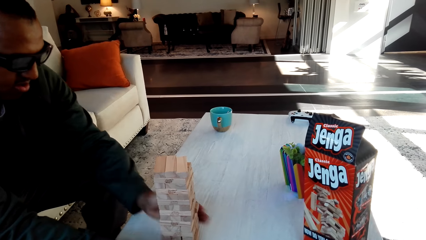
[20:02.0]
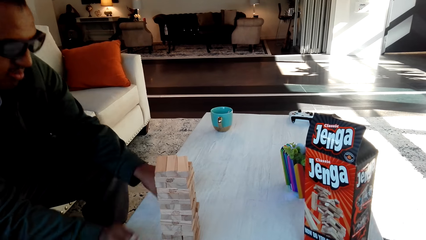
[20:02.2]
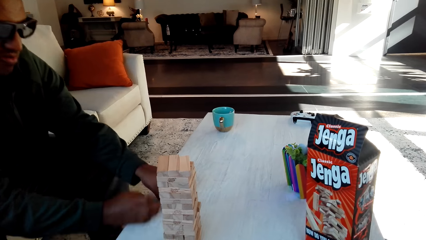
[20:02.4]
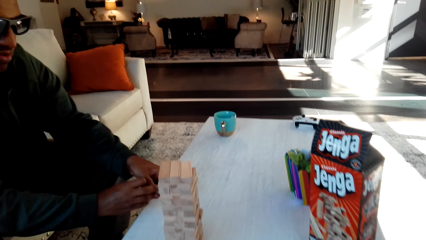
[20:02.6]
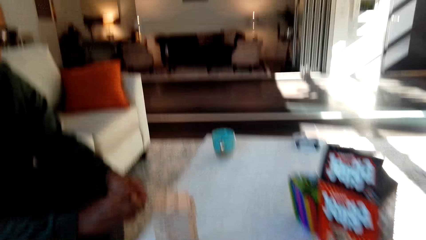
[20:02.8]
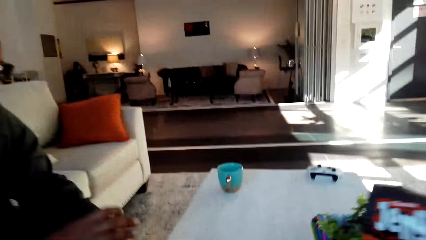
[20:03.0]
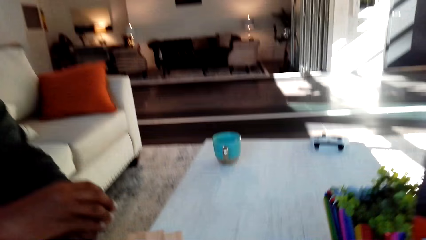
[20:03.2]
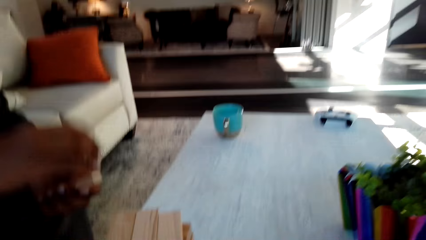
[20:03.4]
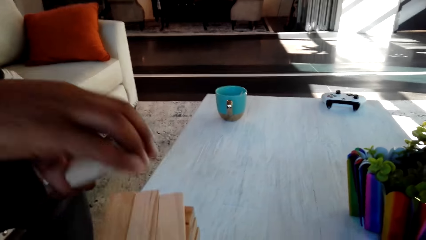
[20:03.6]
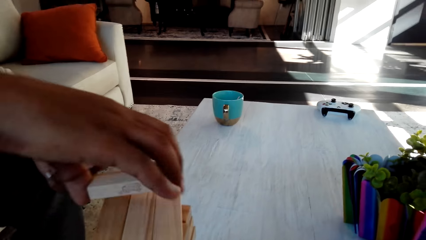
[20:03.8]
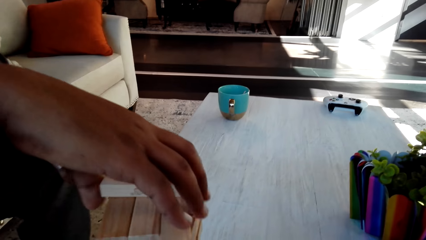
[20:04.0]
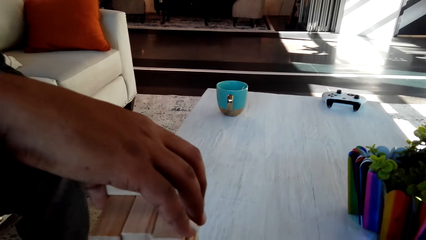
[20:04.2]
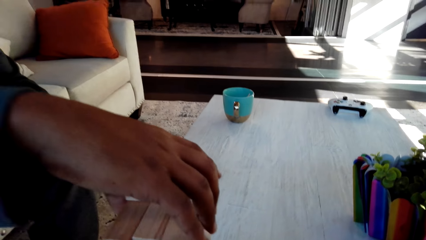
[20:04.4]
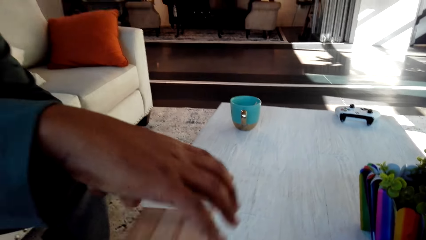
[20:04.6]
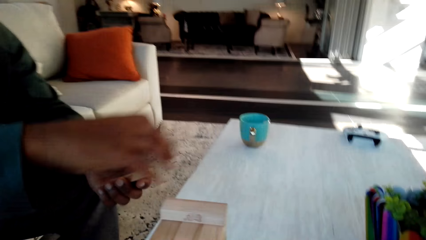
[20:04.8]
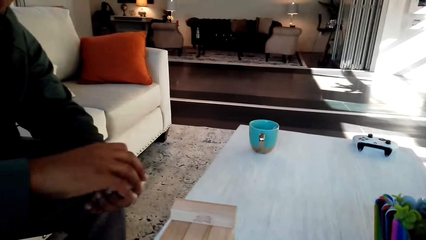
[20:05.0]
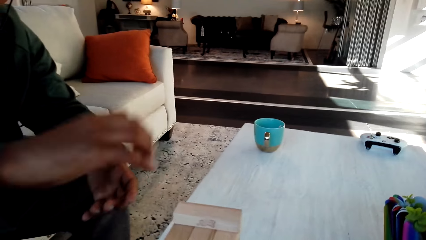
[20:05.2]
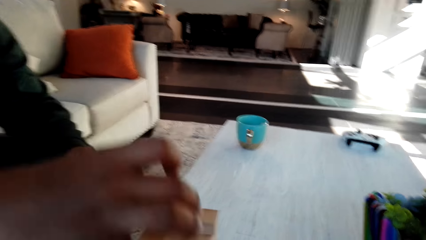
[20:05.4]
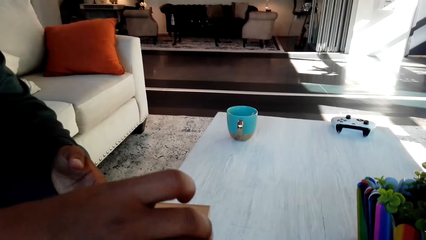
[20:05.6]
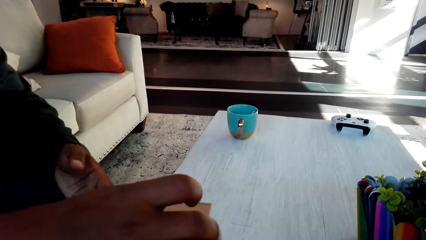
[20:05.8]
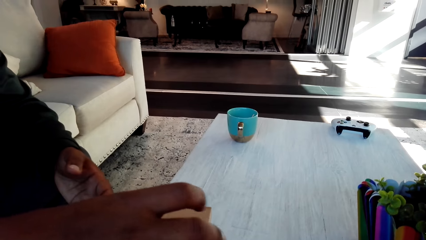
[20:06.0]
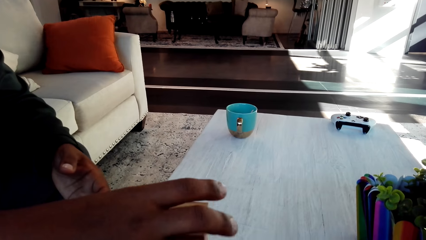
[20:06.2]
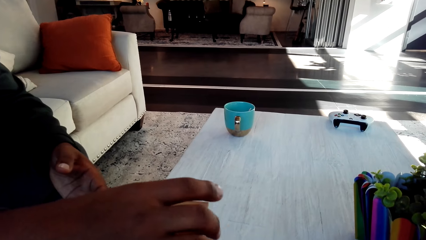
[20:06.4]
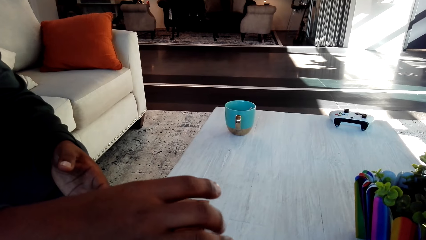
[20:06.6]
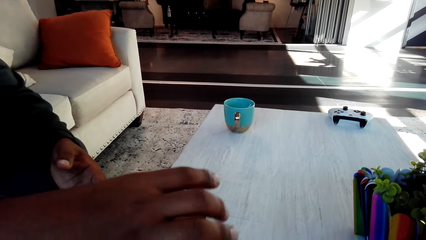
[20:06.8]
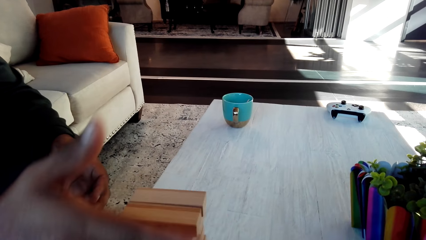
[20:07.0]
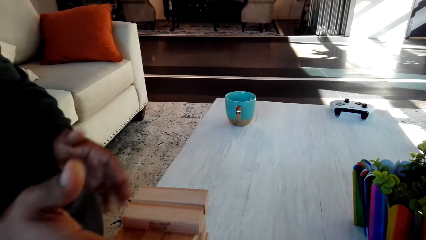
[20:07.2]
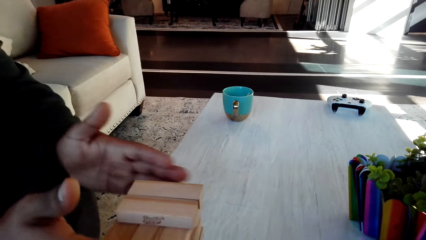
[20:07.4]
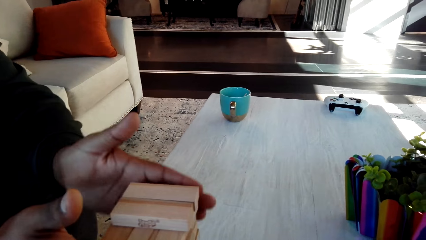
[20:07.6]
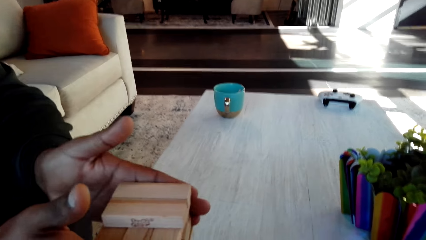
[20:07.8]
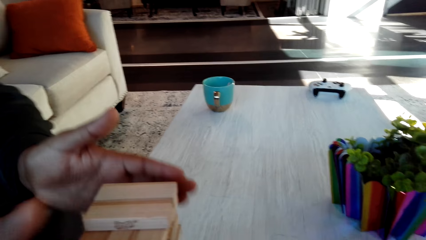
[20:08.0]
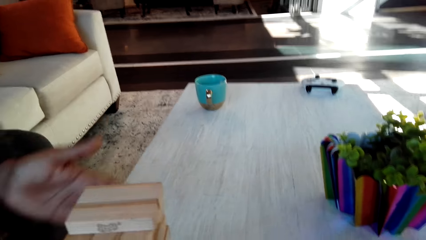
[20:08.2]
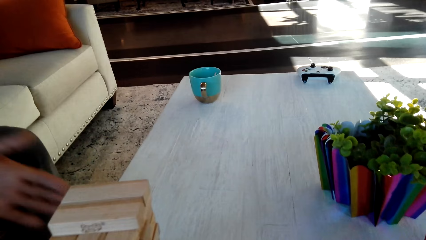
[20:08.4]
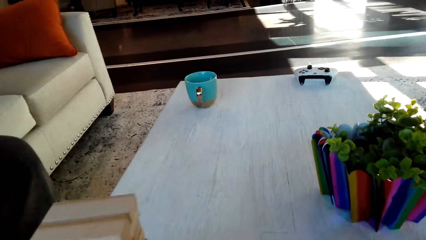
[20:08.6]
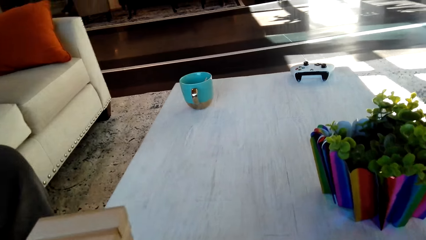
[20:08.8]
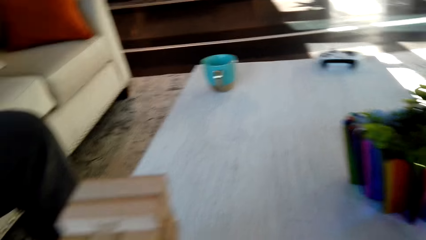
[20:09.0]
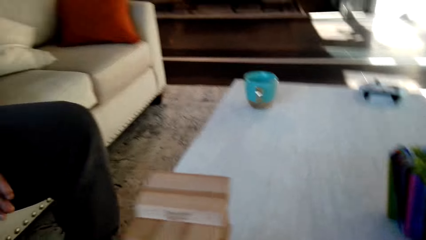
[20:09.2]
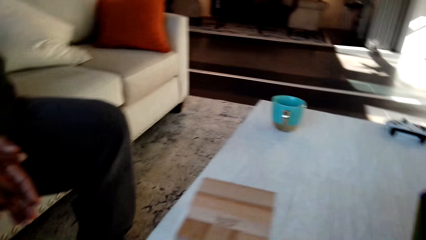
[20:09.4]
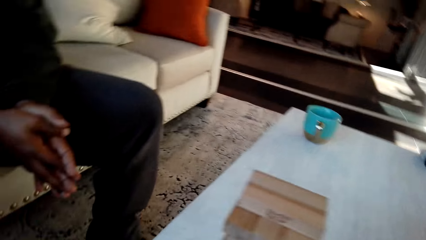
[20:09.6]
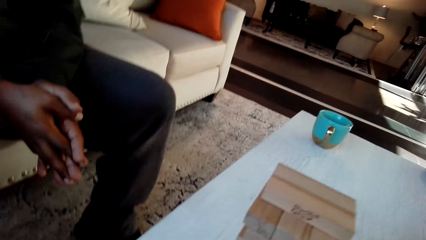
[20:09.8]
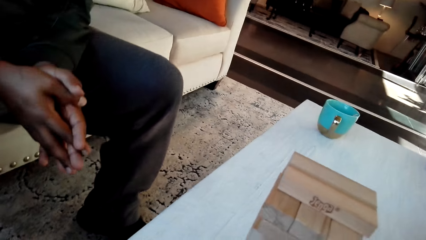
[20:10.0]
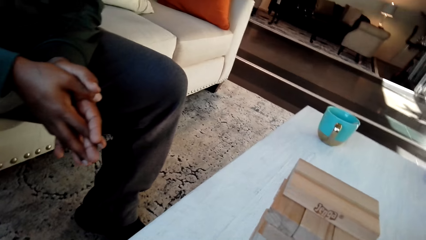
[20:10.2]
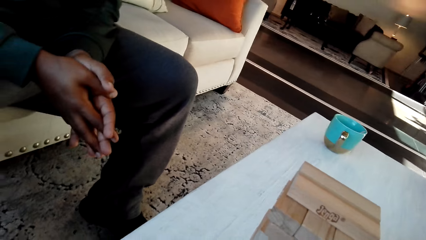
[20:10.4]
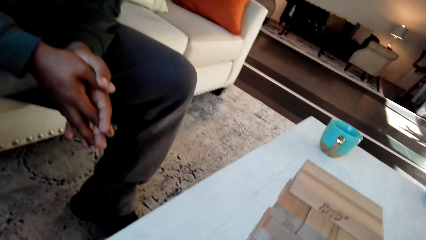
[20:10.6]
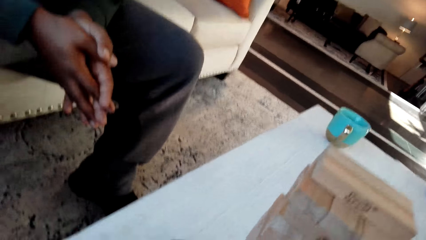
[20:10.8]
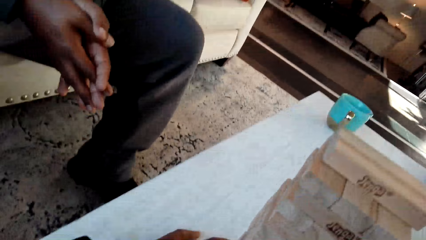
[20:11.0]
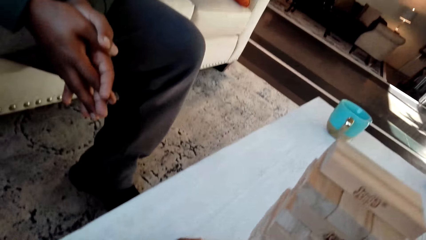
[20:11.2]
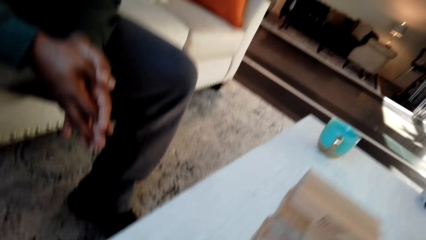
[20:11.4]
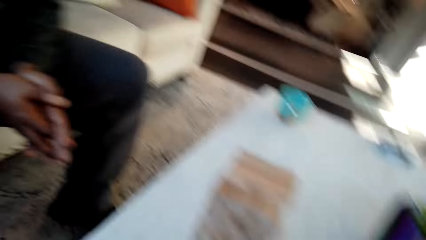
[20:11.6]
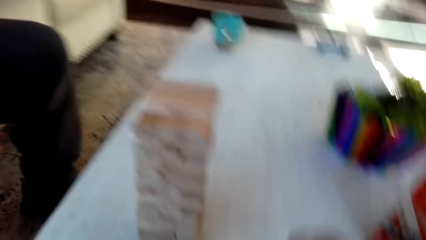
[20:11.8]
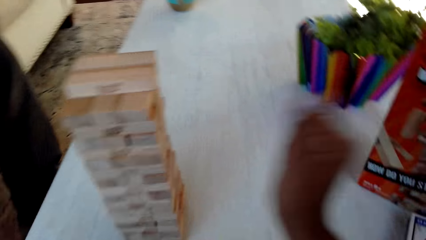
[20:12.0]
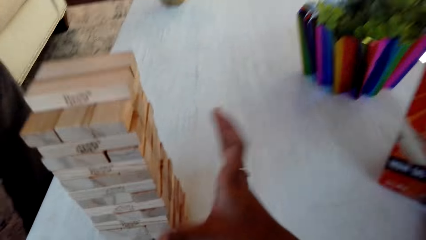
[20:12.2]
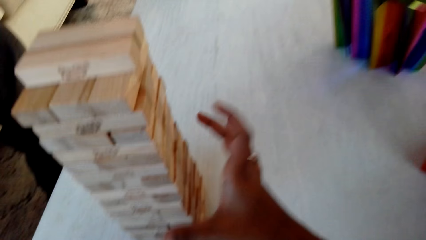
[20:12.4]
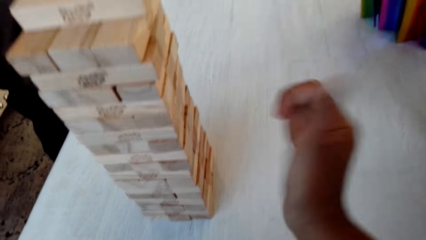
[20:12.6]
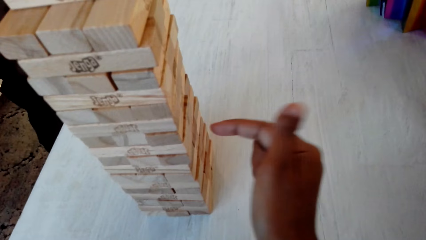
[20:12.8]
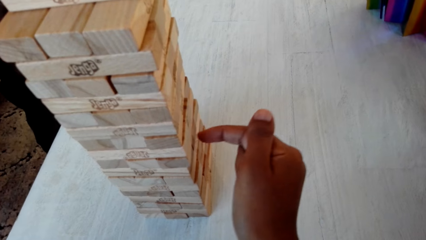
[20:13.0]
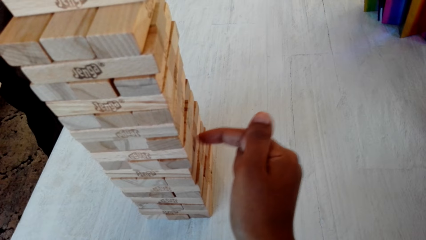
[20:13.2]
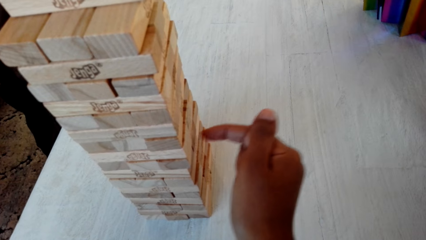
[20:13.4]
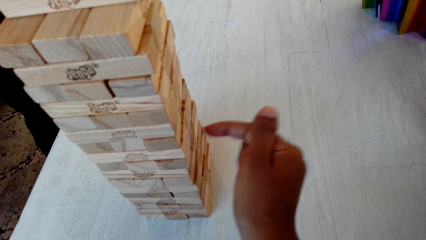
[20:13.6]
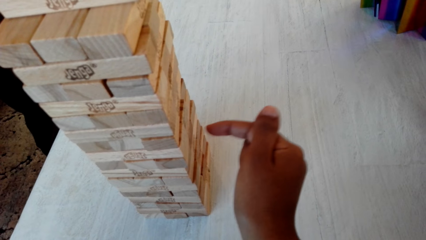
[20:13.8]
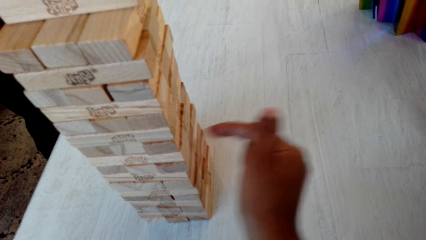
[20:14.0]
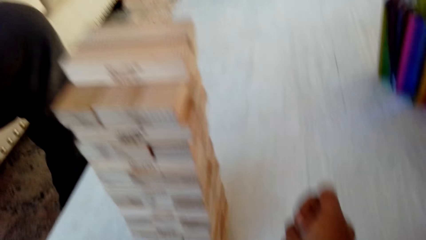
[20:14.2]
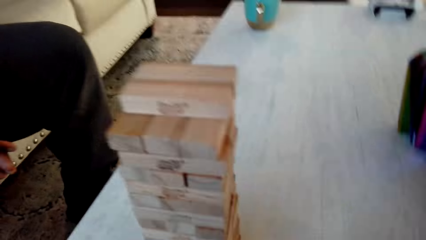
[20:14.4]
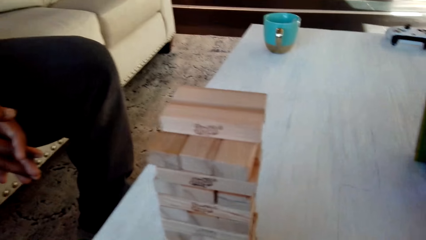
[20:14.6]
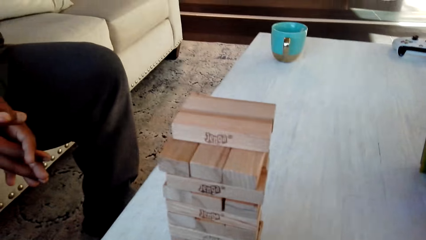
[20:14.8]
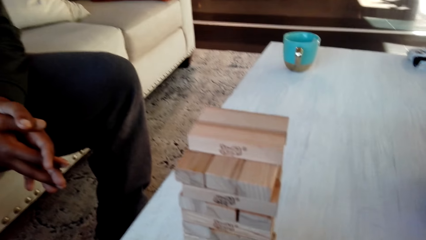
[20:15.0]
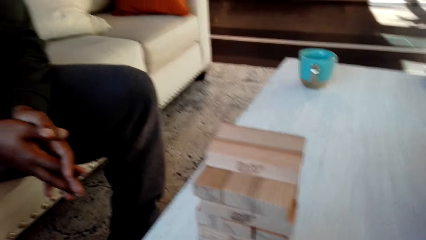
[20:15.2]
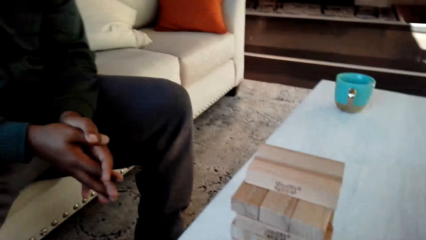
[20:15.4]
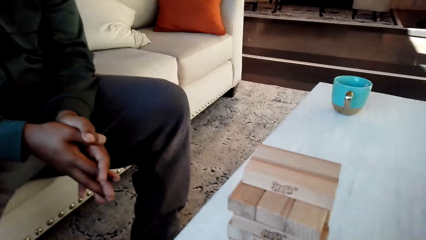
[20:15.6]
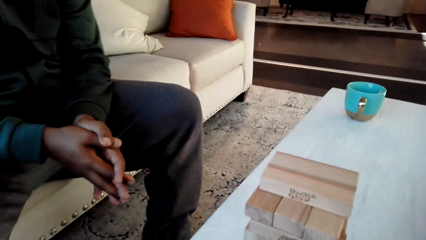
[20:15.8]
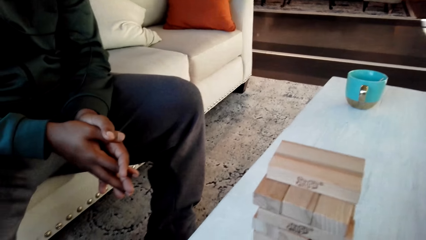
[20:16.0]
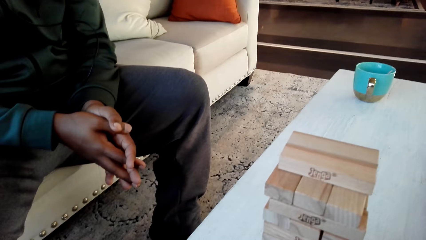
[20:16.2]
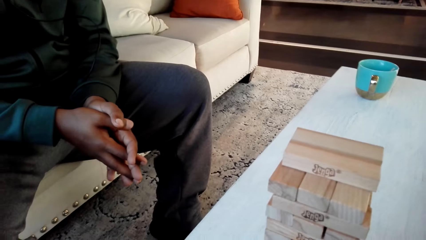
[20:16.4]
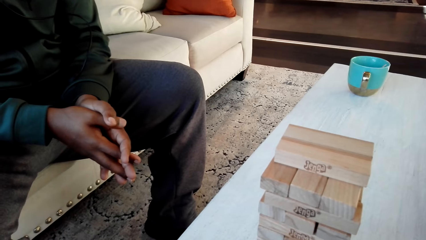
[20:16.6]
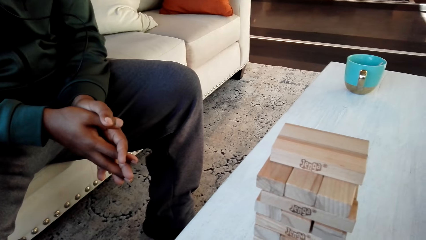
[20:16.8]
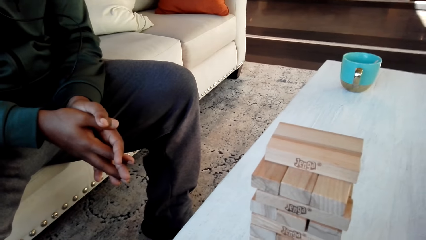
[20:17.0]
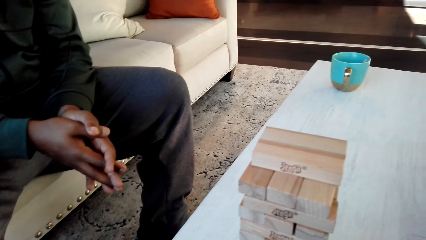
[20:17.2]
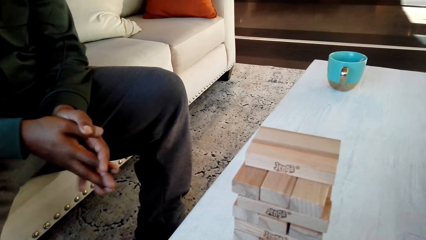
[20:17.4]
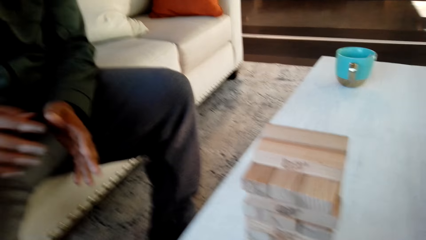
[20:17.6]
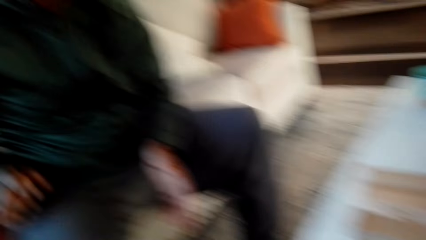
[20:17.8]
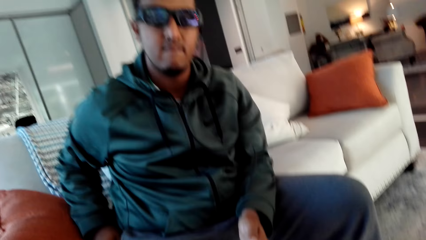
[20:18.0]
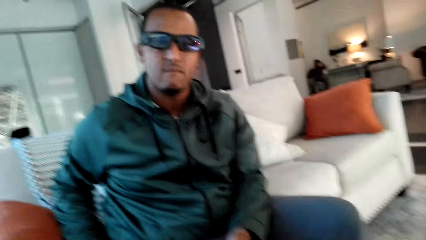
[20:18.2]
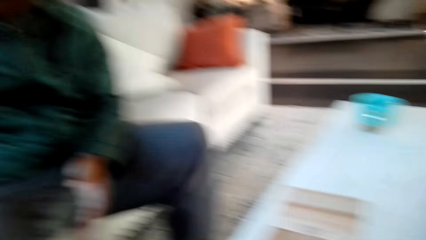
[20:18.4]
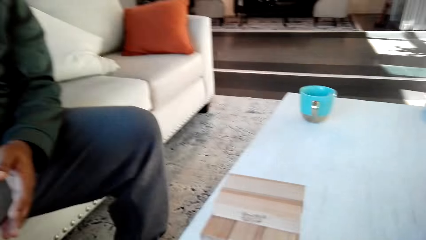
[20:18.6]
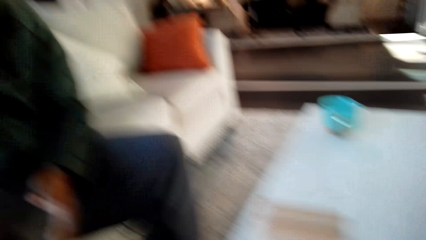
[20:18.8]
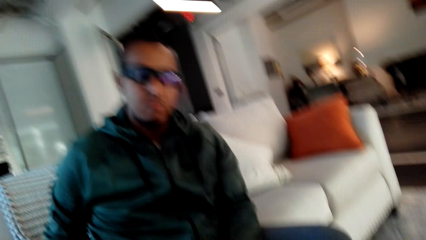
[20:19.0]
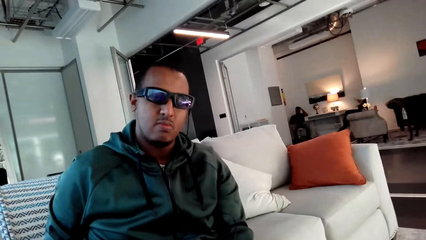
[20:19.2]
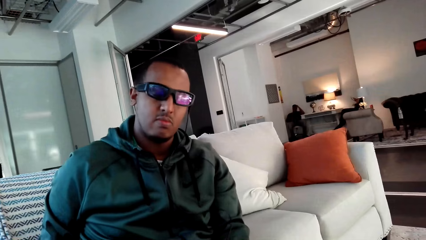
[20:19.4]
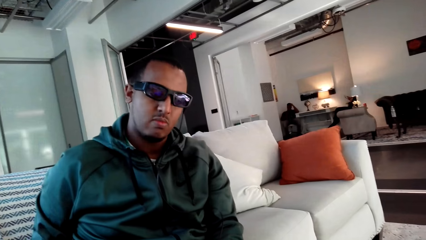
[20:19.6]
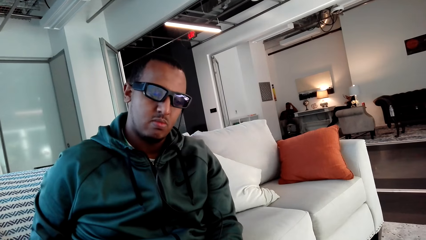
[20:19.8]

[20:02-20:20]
The camera wearer converses with a man. They play a classic jenga game with the man. They converse with the man.
